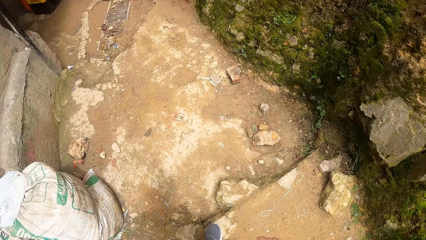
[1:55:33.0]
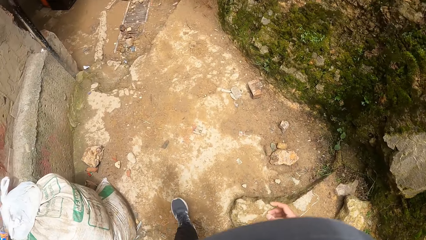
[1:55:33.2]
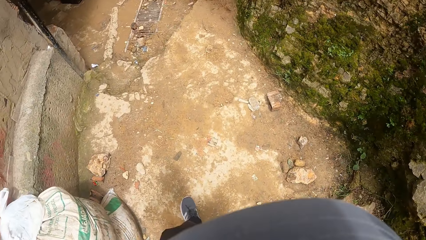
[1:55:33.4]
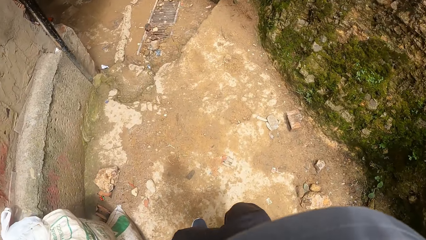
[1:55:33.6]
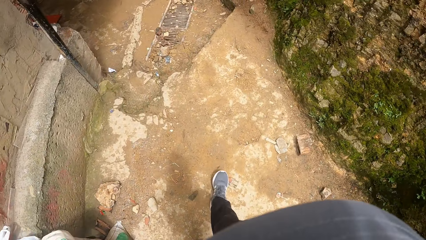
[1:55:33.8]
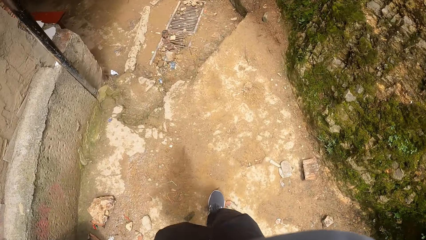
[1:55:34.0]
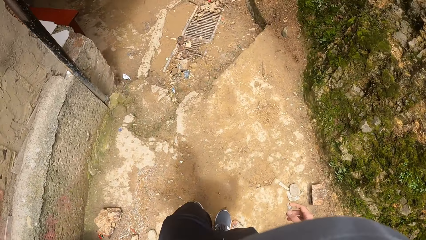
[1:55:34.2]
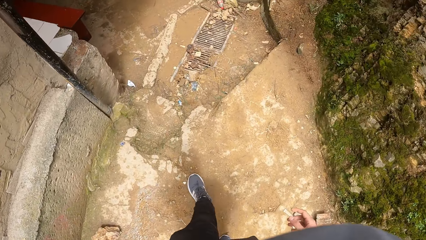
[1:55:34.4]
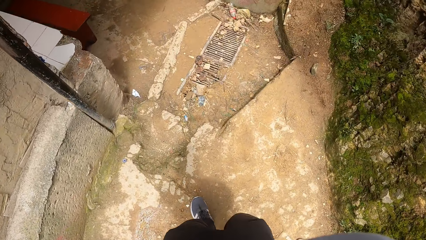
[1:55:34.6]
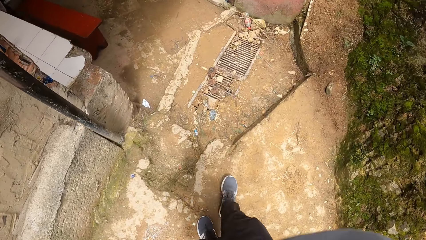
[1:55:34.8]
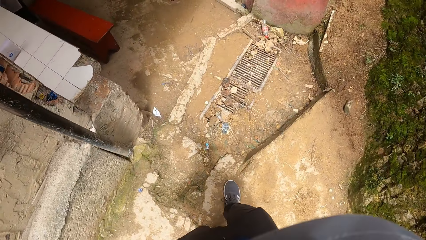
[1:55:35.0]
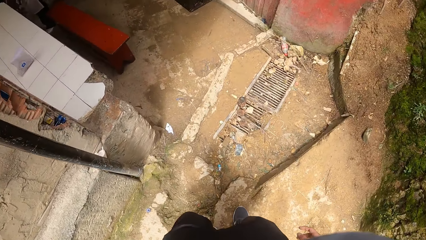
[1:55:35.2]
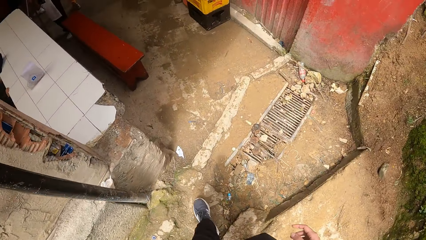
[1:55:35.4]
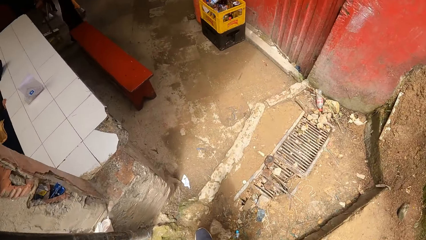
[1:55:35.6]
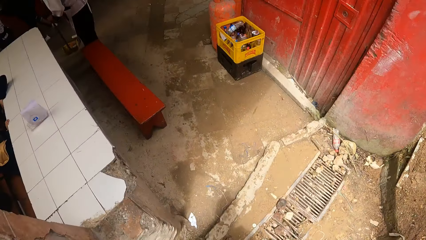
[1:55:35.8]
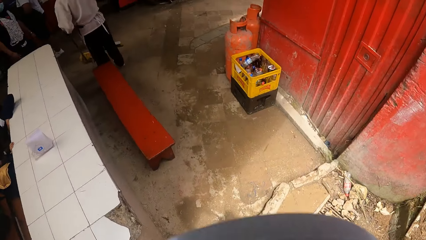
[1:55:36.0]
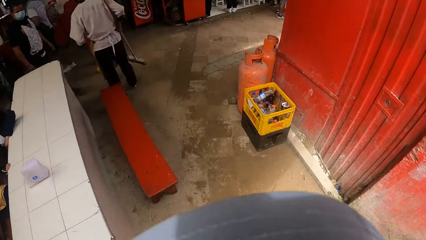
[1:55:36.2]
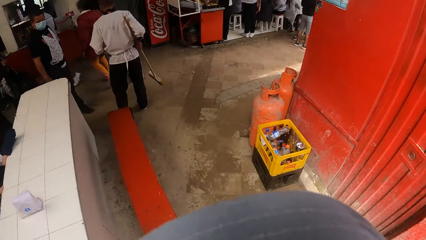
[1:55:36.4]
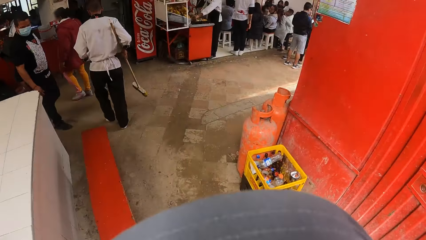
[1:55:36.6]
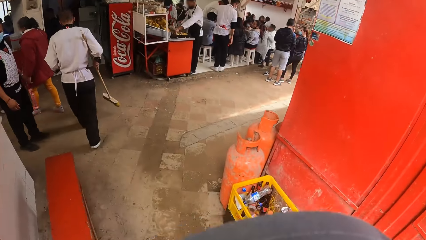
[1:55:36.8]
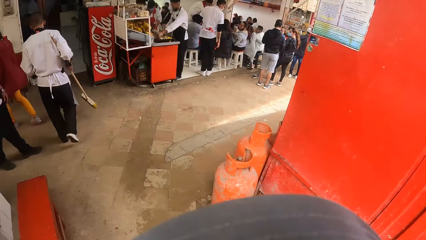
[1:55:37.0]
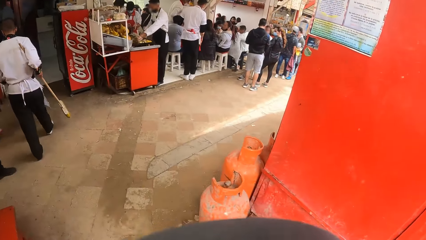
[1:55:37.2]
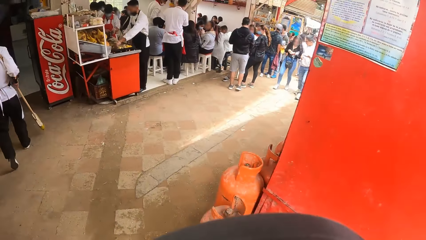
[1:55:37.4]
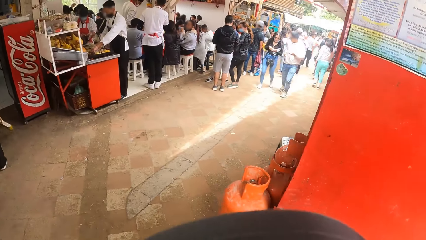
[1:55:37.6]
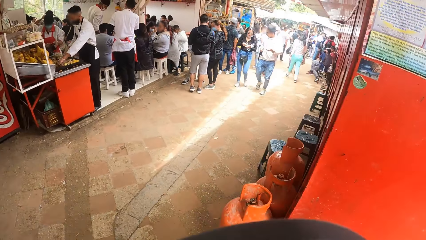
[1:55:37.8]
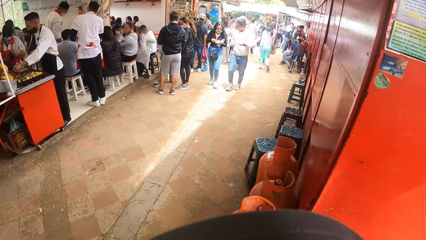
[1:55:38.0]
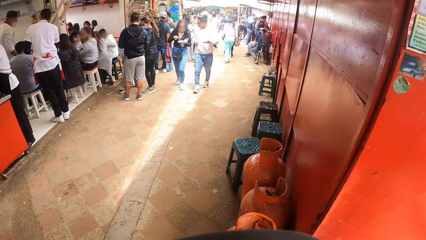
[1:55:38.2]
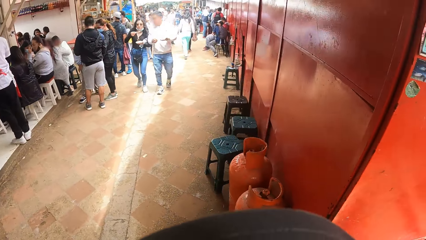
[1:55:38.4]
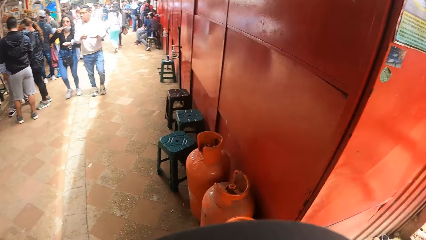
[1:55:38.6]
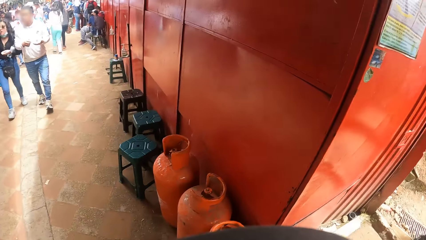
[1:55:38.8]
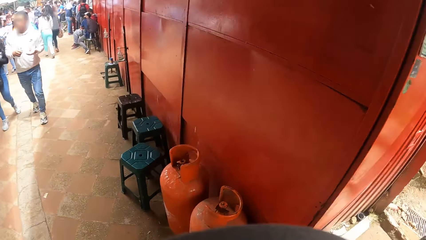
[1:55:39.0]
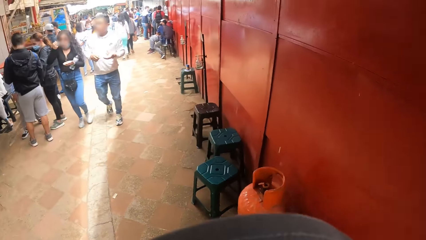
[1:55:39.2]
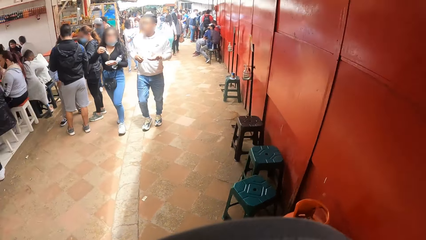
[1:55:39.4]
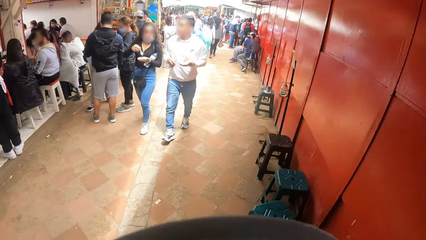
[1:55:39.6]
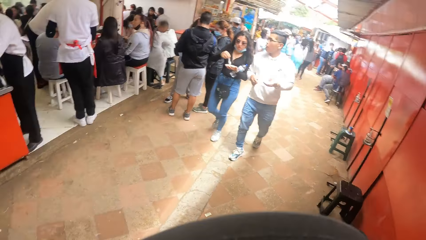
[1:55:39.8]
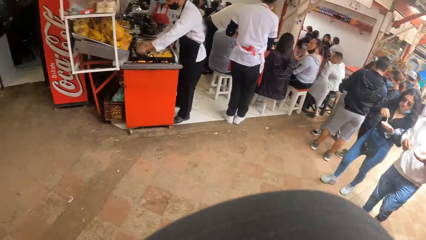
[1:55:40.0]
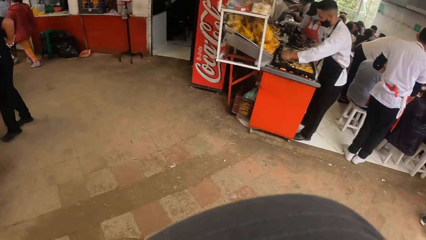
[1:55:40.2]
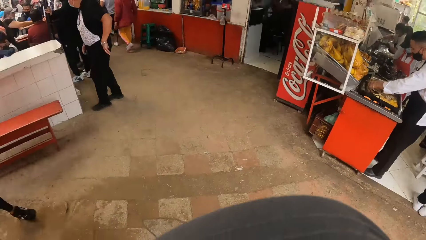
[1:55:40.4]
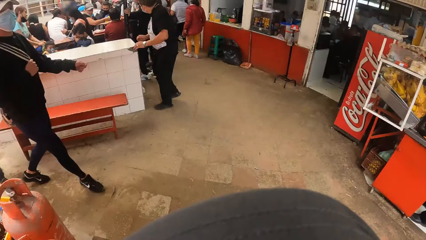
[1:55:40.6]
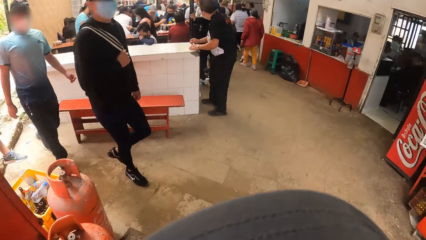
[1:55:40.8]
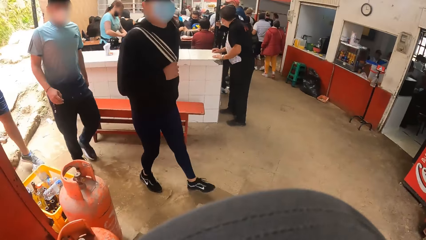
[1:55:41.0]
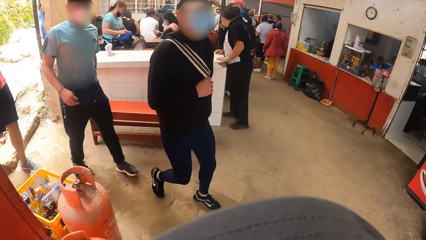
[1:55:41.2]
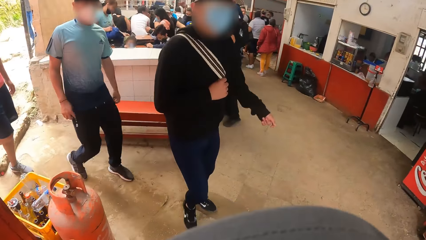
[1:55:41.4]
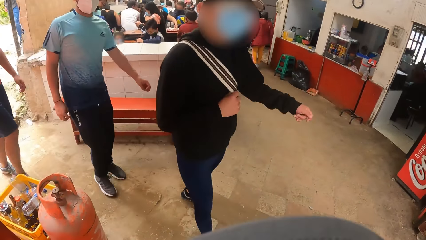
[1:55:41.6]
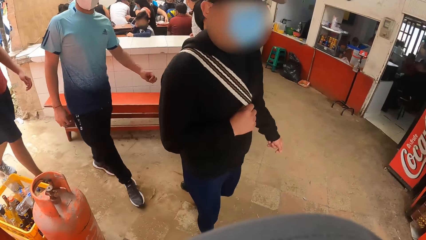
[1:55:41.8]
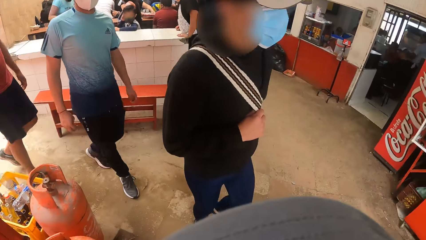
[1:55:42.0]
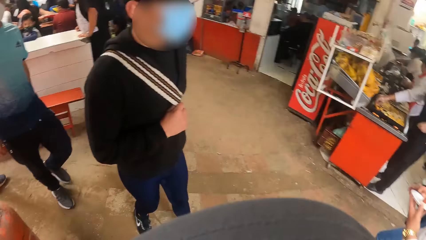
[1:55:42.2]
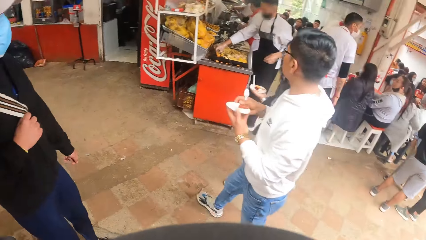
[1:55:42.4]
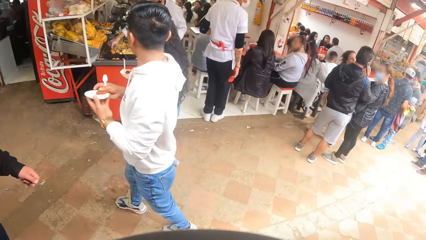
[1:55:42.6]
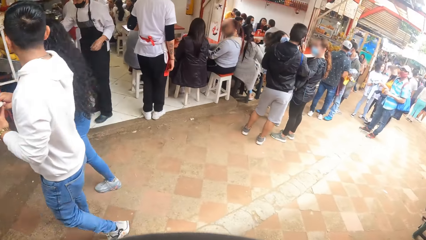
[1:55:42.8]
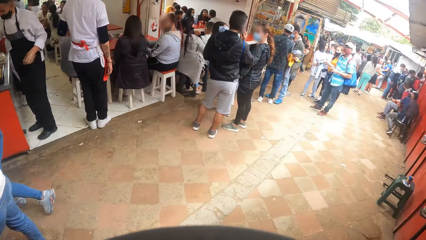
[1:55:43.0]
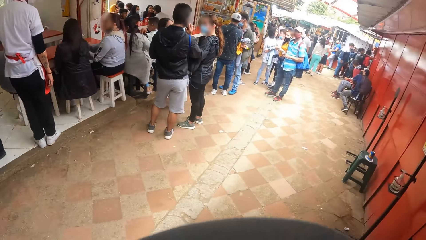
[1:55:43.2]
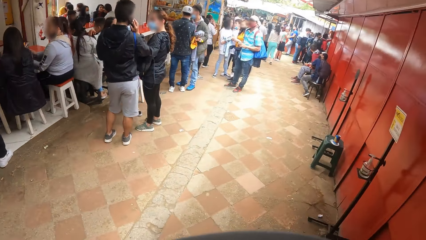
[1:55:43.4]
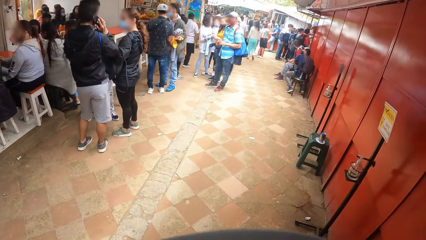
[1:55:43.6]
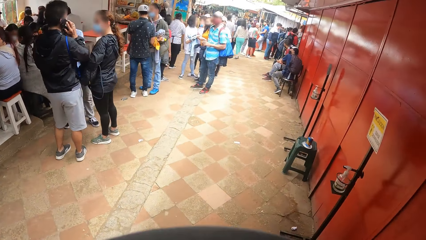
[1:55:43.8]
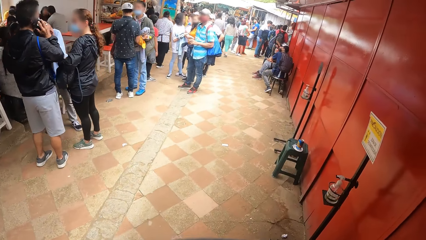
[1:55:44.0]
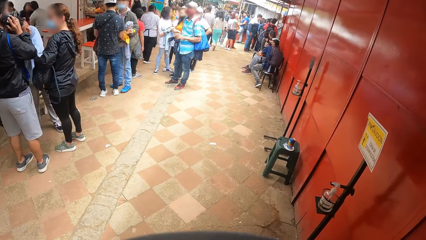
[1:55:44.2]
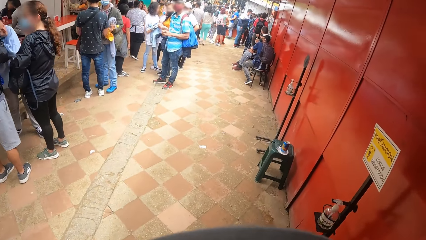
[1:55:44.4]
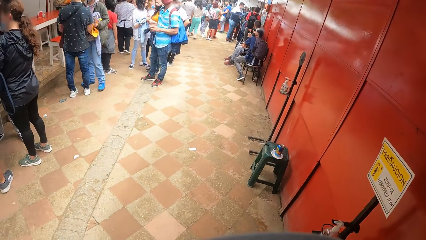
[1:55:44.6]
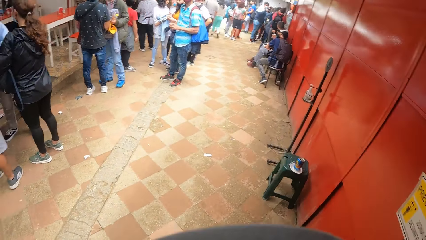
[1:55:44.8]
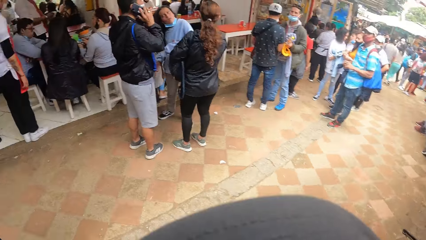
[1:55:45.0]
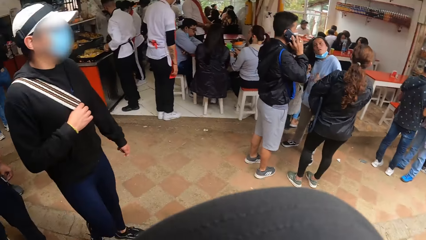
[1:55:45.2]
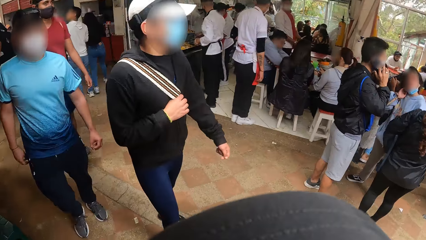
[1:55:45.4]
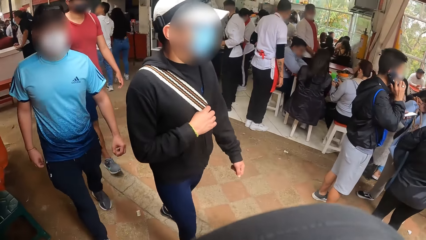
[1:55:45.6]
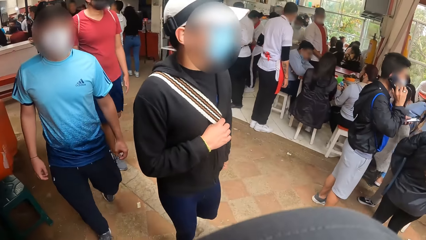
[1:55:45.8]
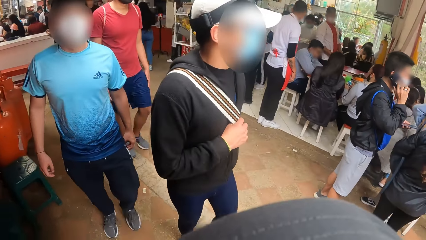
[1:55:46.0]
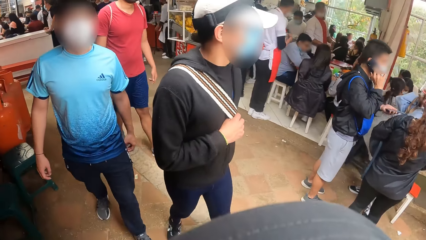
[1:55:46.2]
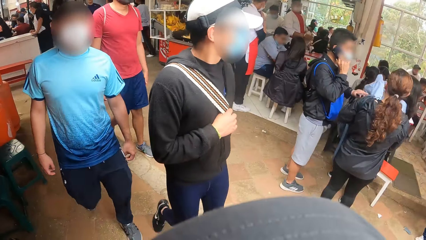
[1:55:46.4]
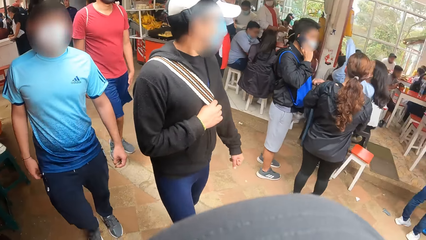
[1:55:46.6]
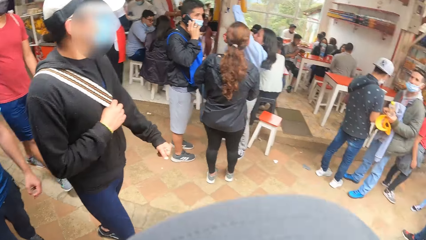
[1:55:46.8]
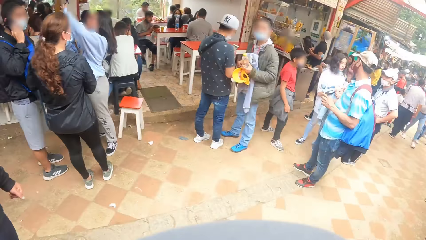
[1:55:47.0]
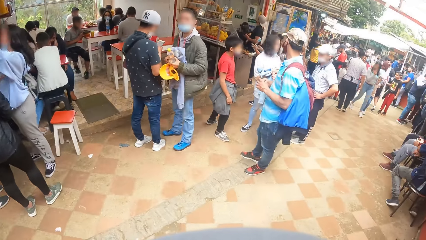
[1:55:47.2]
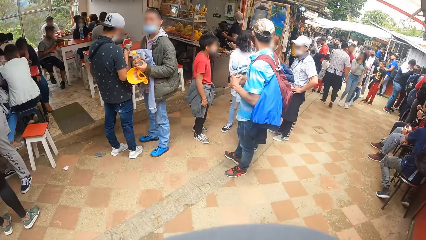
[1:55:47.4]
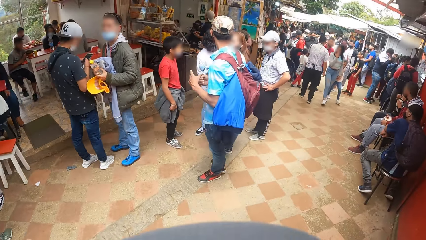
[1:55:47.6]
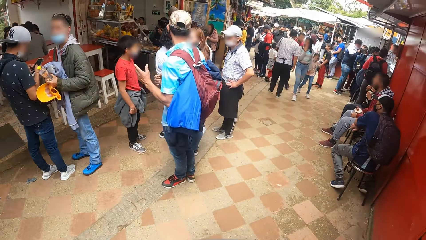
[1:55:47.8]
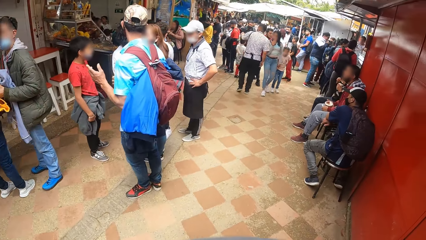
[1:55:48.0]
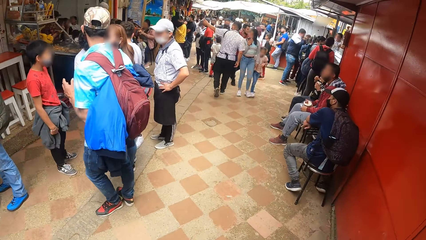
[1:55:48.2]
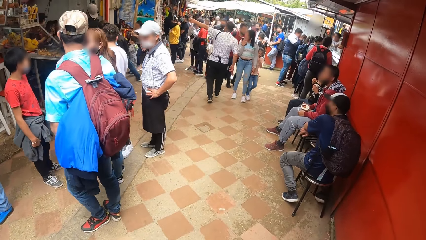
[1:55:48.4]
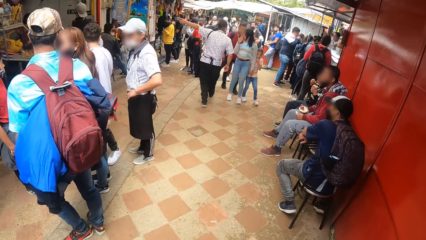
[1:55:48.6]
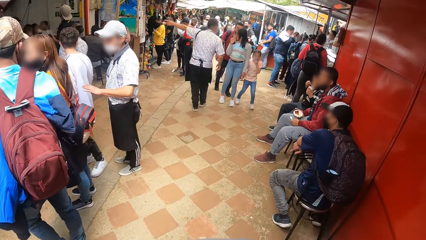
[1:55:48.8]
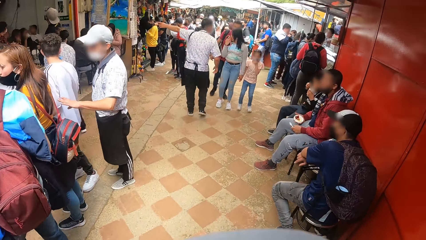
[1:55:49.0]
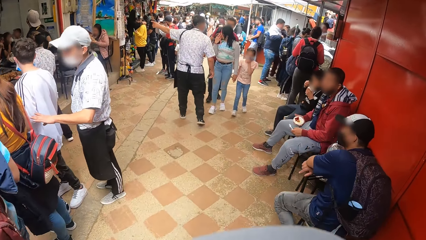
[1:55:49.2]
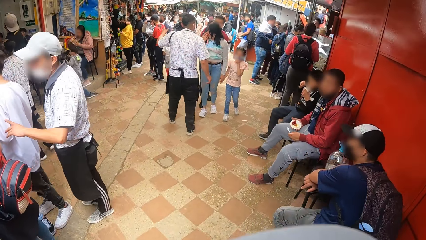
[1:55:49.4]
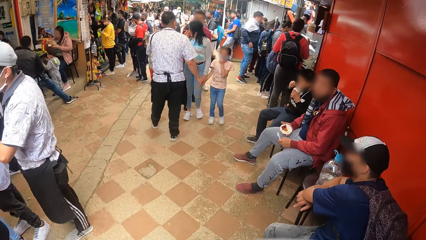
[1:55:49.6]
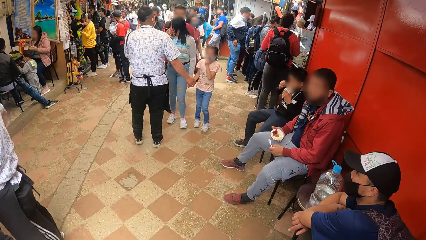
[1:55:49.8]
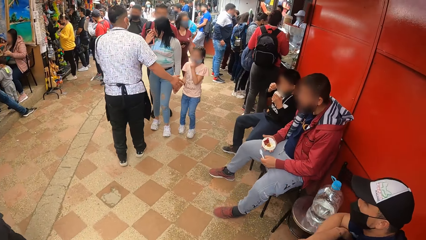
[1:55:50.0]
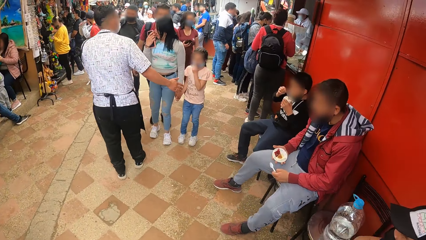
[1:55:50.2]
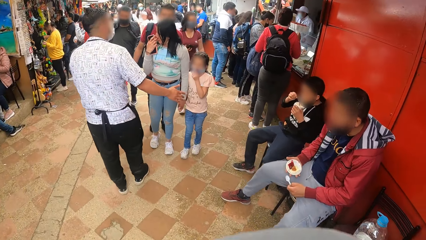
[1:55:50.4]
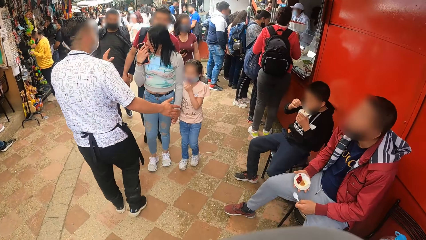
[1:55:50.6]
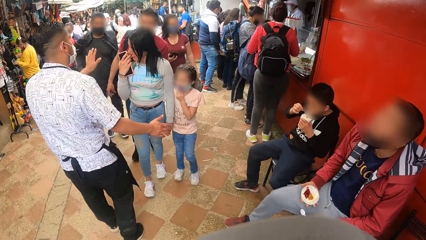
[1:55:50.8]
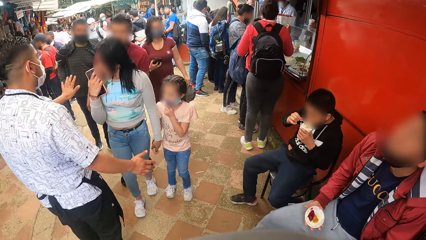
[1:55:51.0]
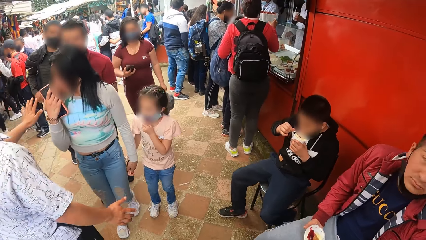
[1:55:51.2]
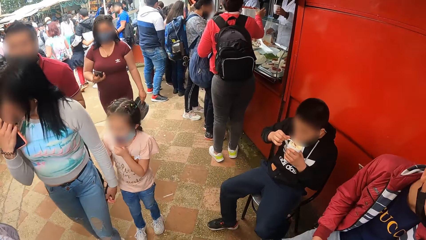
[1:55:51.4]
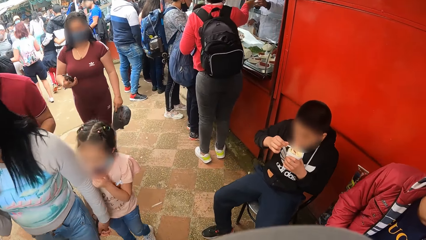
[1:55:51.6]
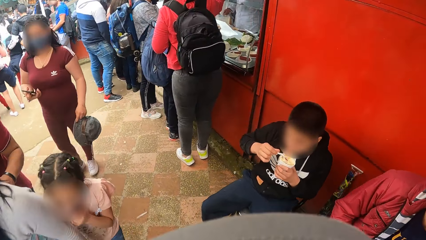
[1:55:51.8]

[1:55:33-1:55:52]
The camera wearer looks around. They walk around. They look around. They walk around.
